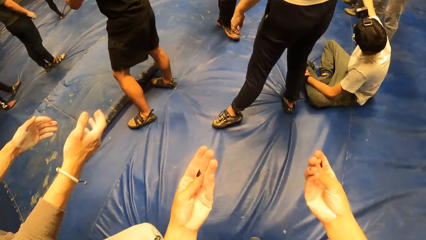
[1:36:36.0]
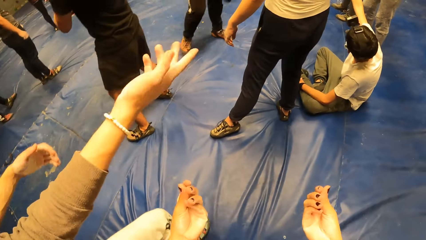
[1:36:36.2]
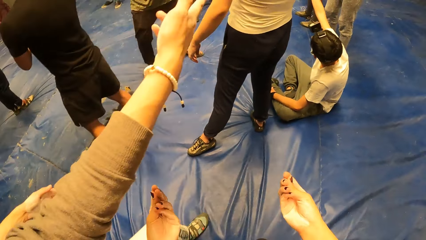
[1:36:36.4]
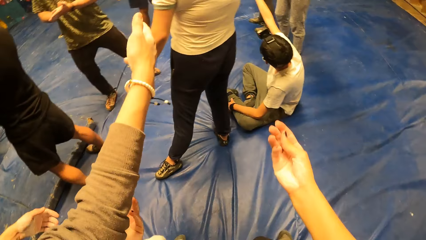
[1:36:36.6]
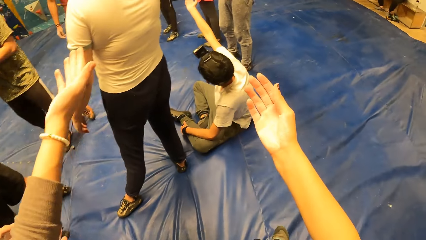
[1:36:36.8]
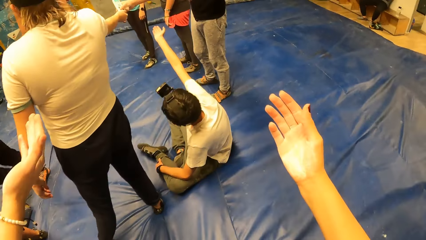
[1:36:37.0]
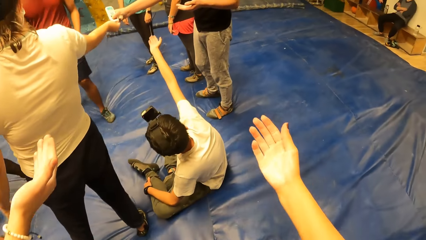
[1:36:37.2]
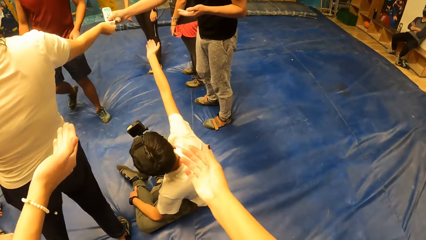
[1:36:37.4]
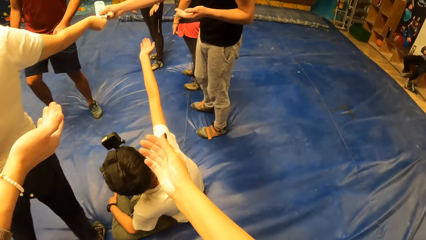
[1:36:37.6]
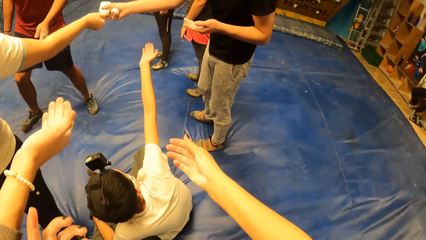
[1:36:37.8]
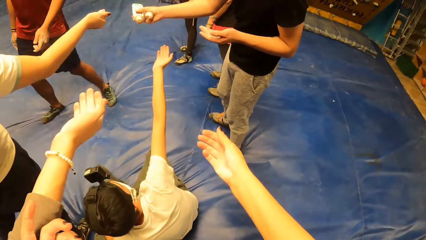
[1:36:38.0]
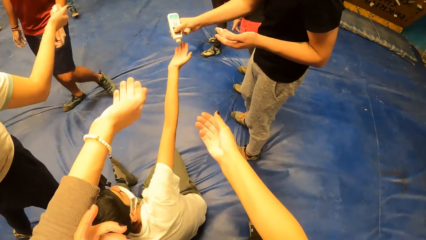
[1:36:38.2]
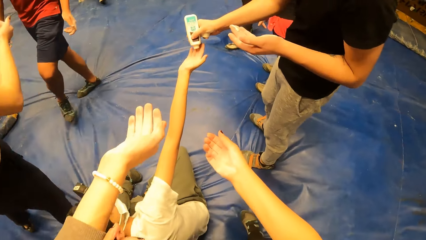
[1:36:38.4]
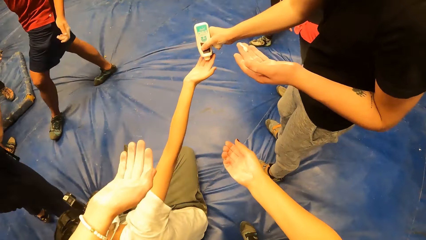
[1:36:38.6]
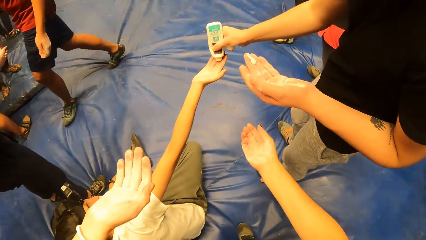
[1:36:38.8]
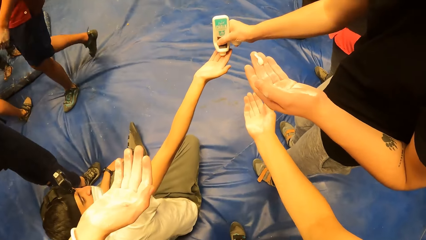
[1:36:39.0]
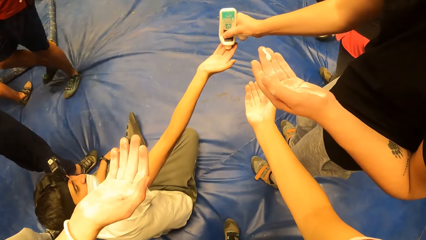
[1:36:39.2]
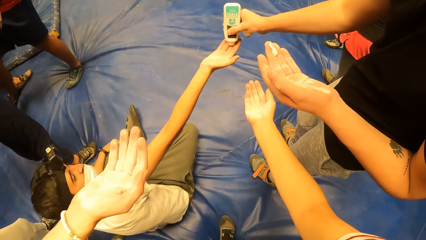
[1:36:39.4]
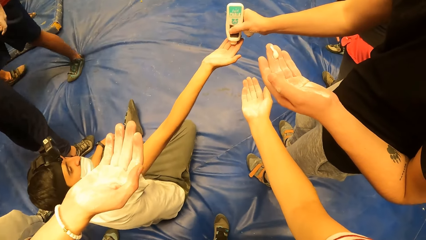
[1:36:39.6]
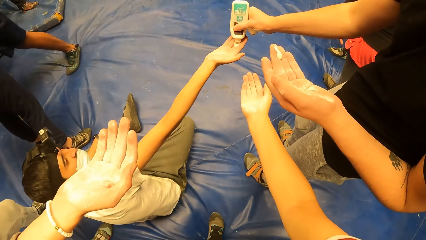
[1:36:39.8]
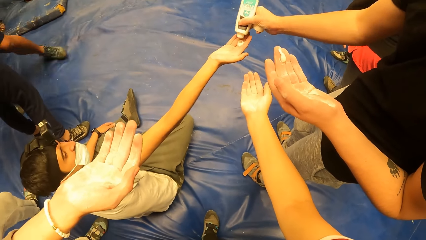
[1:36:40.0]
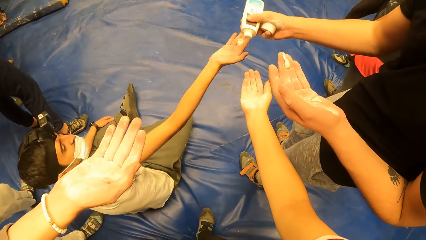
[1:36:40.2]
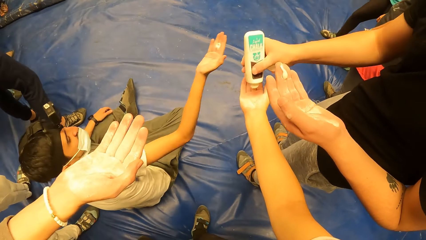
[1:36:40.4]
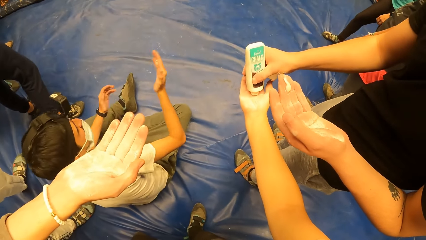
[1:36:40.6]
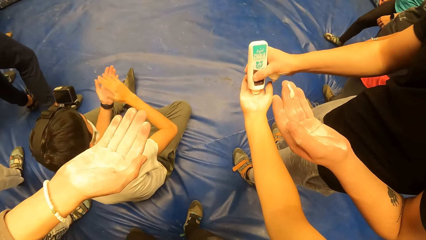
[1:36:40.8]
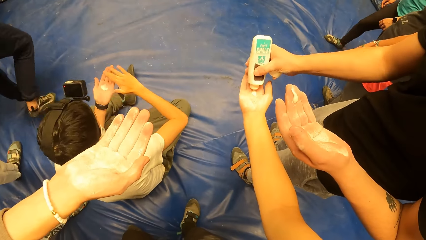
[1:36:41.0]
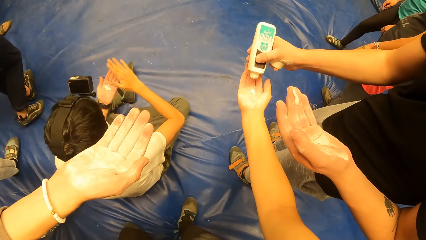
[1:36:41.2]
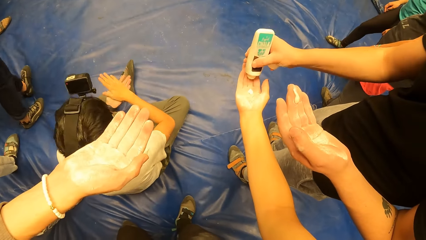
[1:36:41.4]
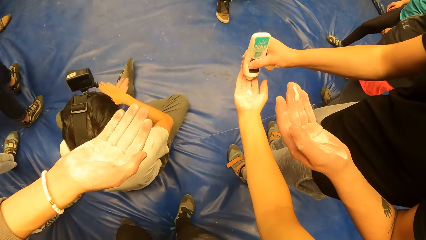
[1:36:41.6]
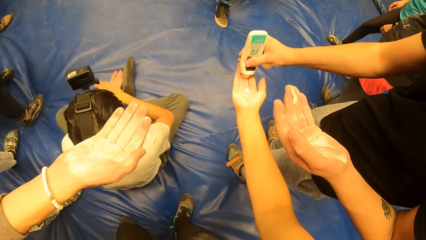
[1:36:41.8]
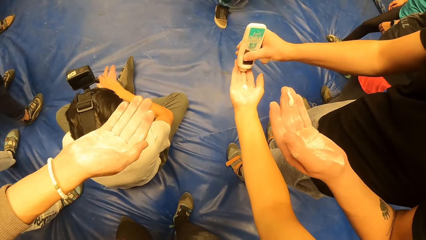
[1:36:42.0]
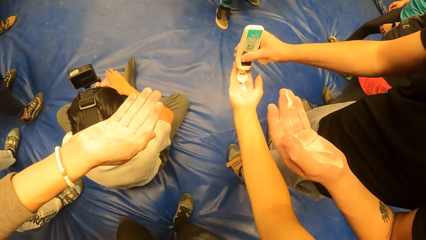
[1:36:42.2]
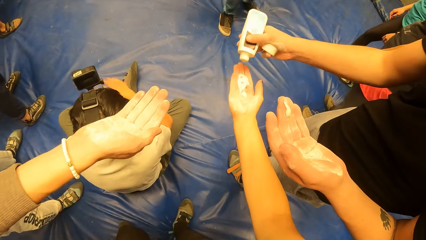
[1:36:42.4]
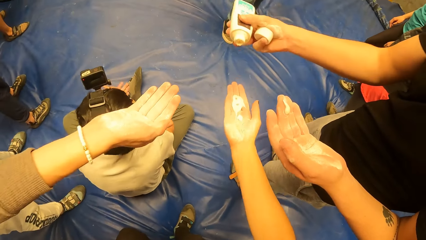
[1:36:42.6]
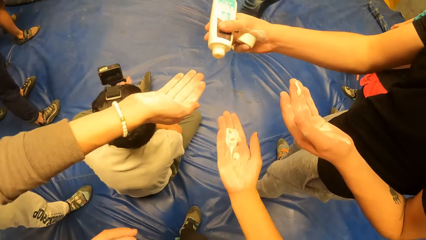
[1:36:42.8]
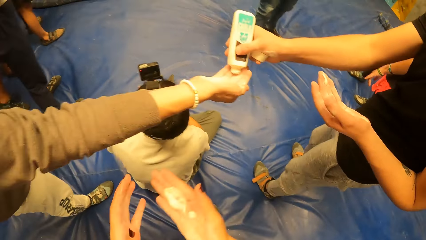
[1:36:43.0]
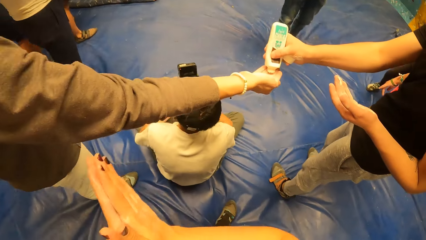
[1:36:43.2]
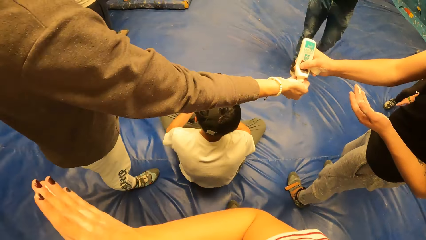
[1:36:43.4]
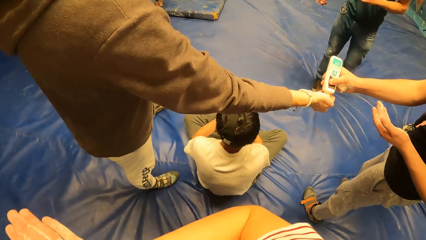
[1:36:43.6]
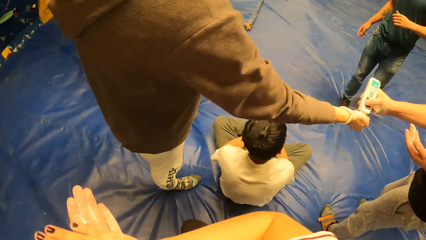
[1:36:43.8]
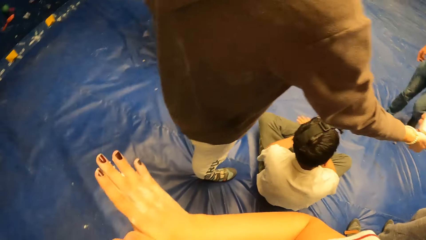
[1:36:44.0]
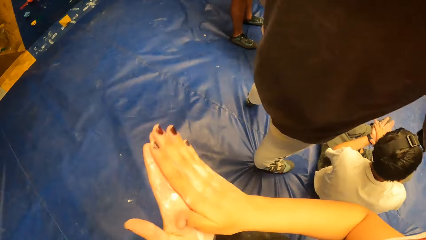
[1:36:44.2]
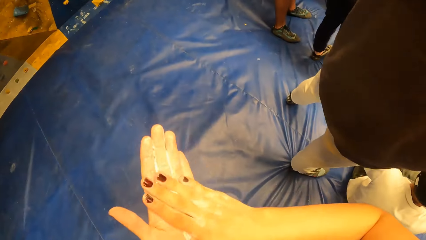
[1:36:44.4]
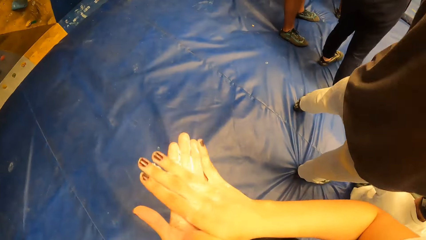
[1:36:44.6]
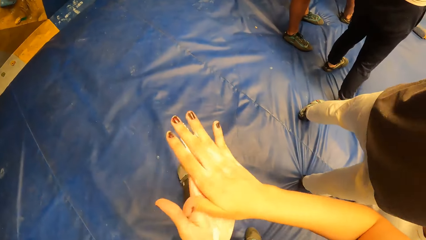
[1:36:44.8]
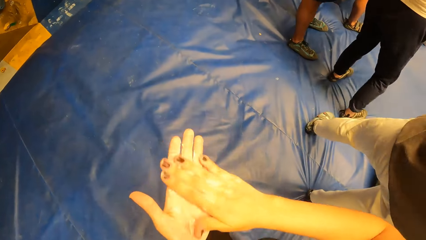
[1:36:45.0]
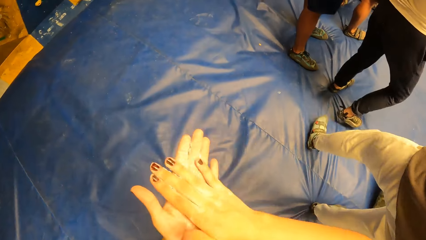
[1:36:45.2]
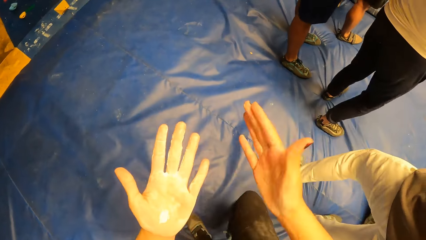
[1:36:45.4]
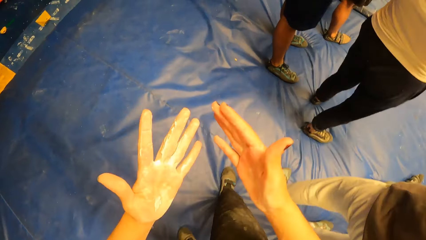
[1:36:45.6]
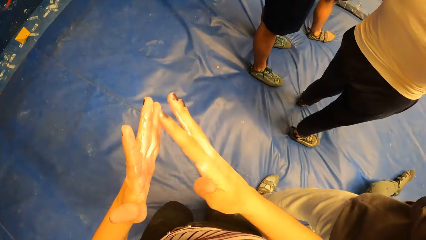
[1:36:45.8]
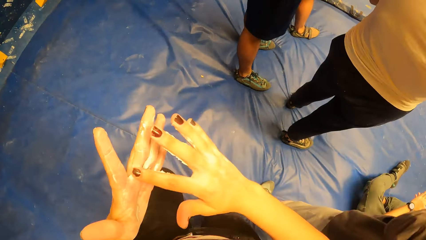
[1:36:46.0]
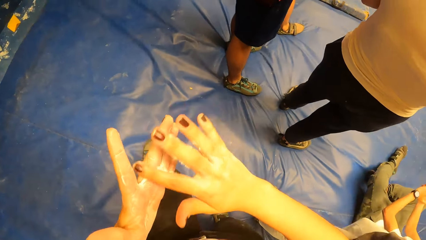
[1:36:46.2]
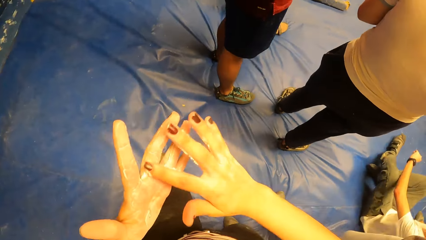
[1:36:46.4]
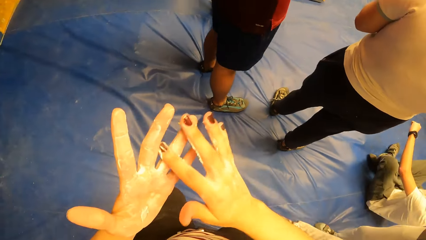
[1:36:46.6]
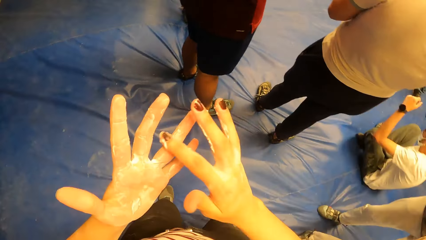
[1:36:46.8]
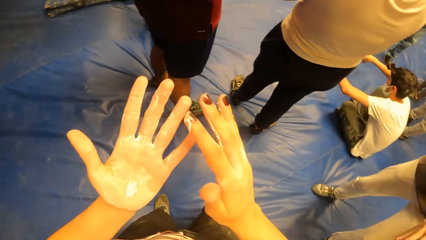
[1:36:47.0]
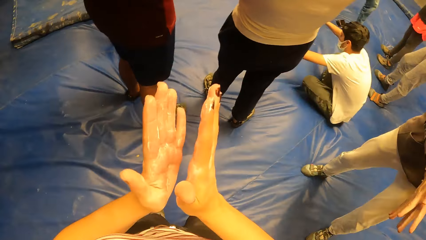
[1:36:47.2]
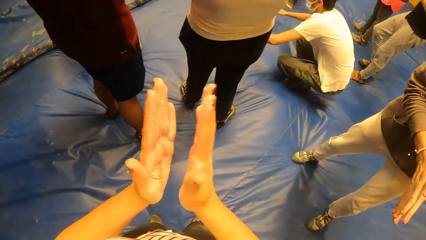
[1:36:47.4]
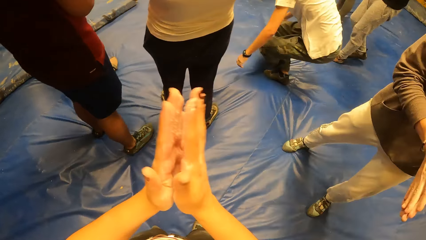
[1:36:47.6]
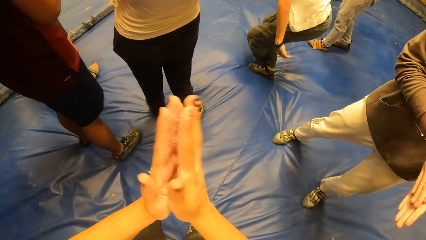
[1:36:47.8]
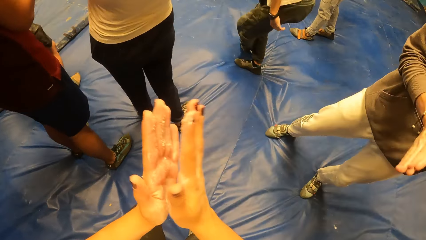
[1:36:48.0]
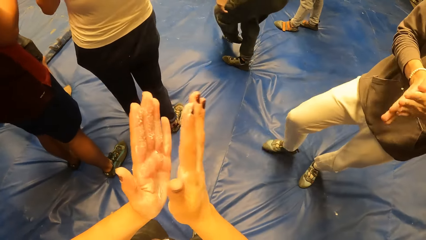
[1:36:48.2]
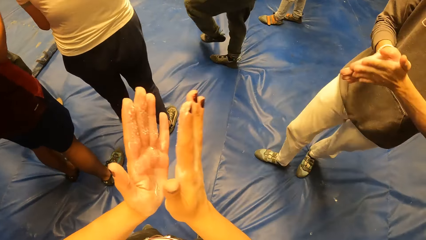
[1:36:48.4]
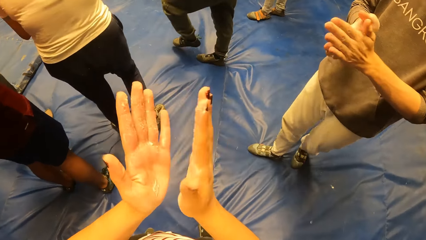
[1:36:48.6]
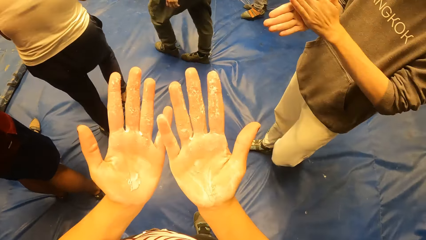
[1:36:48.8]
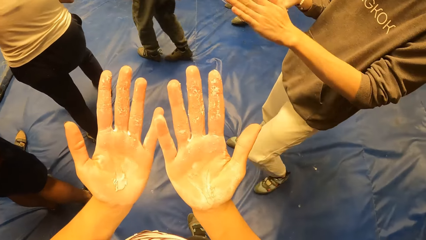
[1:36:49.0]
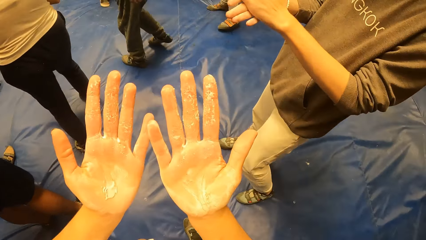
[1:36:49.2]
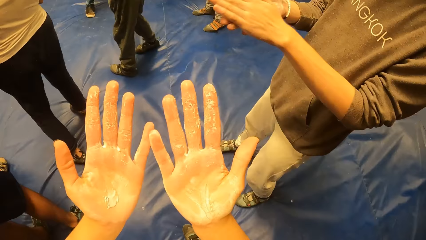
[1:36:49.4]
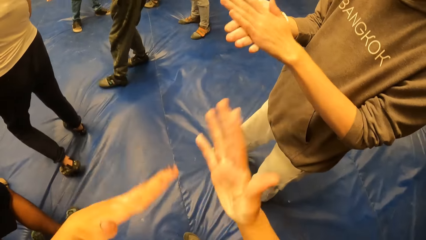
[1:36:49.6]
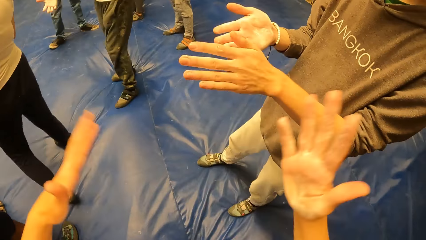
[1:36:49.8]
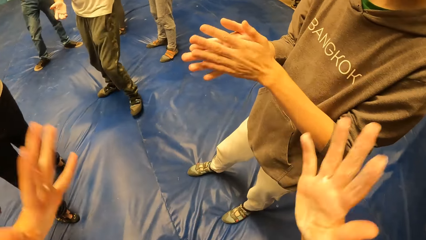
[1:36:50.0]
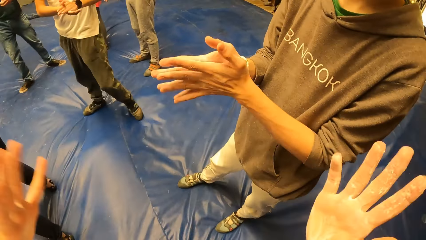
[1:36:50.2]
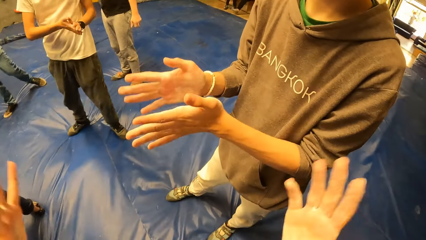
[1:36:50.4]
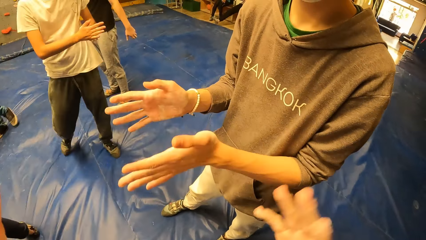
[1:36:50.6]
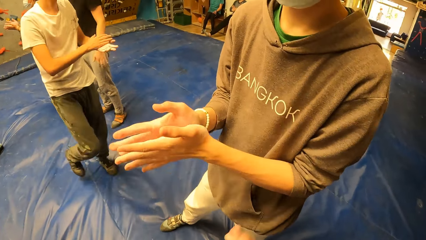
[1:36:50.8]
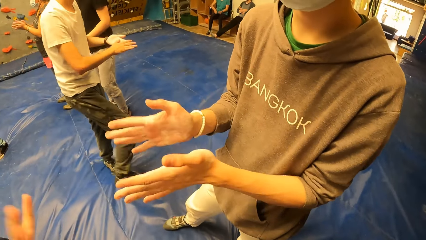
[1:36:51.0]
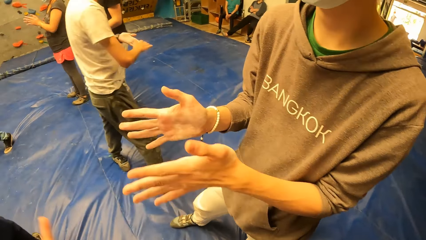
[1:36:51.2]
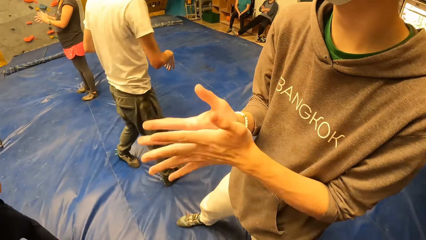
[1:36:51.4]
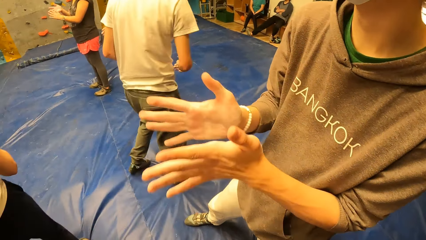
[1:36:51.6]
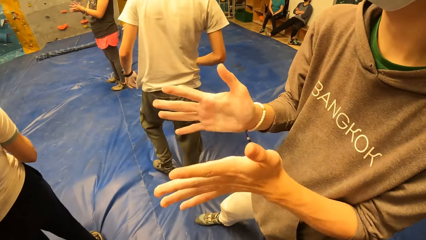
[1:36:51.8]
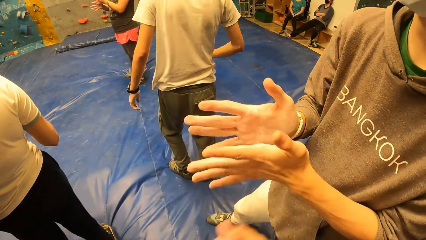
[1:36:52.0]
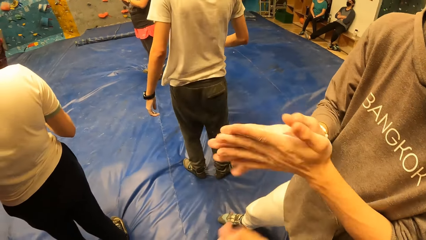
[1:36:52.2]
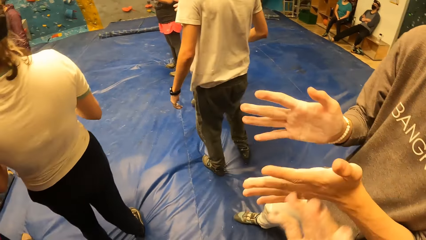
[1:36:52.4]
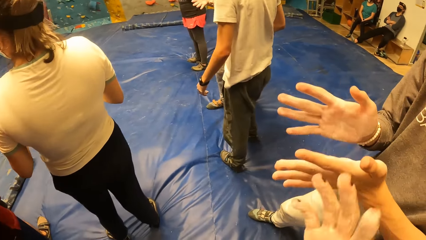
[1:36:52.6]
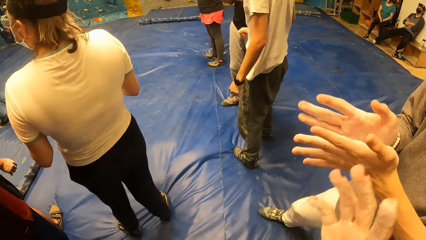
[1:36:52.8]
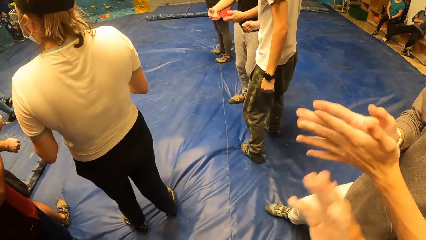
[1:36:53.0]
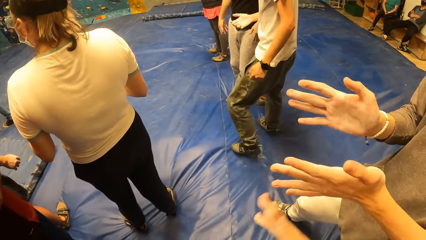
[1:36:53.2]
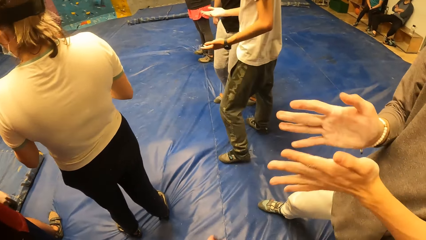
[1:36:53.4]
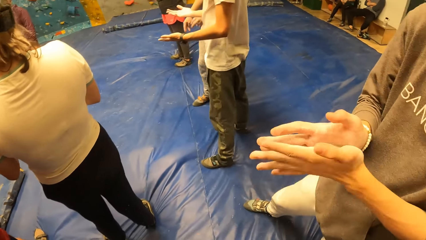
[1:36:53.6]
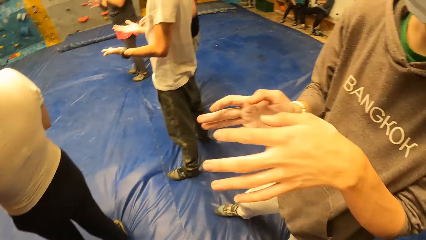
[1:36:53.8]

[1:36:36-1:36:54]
The camera wearer walks around the indoor playground. A man places cream on a woman's hand. Another man walks around the indoor playground. The first man places cream on another man's hand. The camera wearer receives cream from a man with her right hand. The second man picks up cream. The camera wearer rubs cream on both hands together. The second man rubs cream on his hands. The camera wearer checks her hands. The second man rubs cream on his hands. The camera wearer moves her hands. The second man moves his hands.
